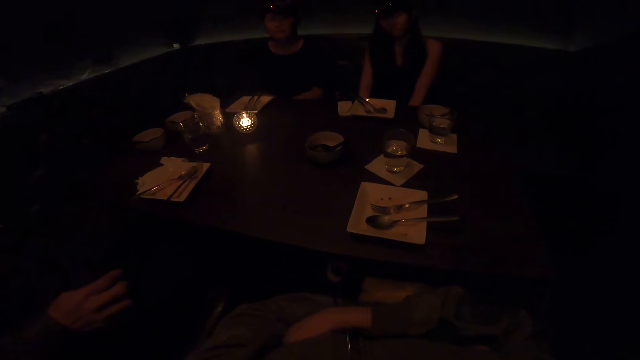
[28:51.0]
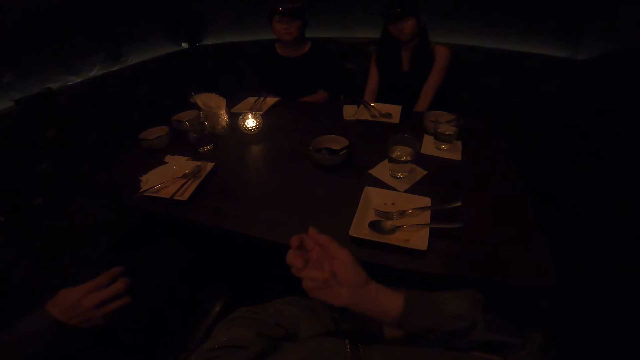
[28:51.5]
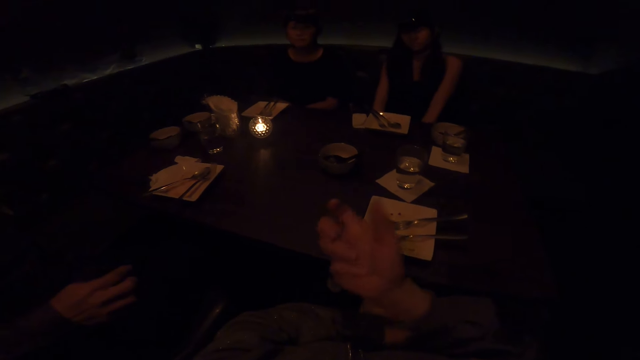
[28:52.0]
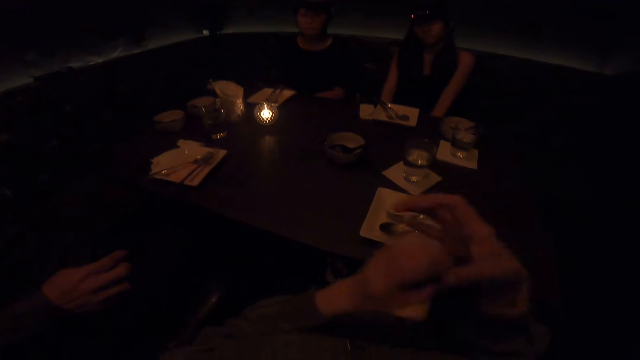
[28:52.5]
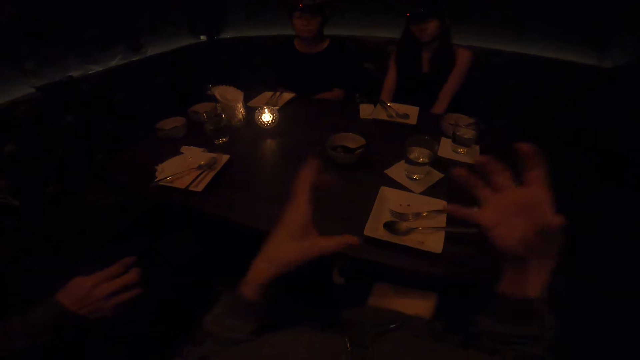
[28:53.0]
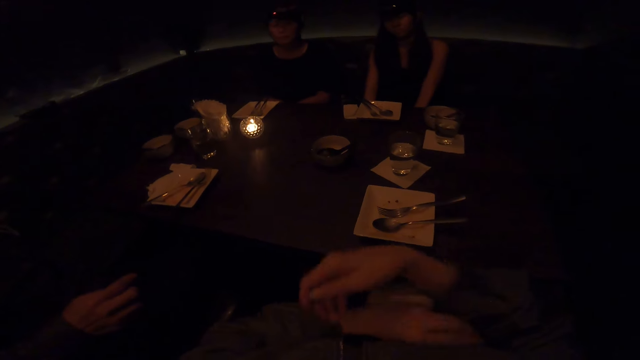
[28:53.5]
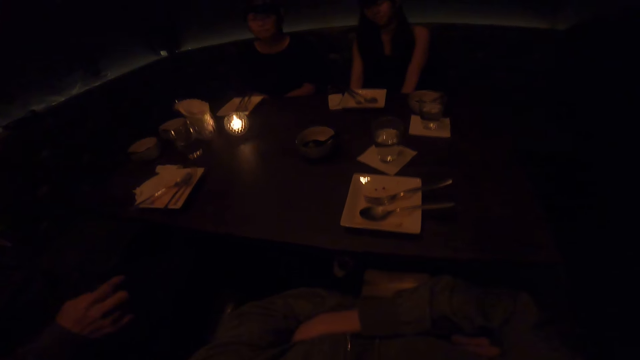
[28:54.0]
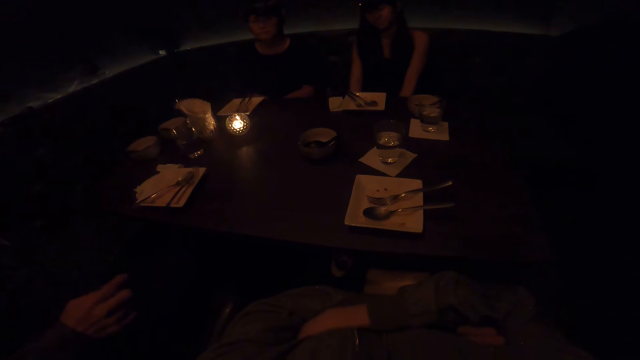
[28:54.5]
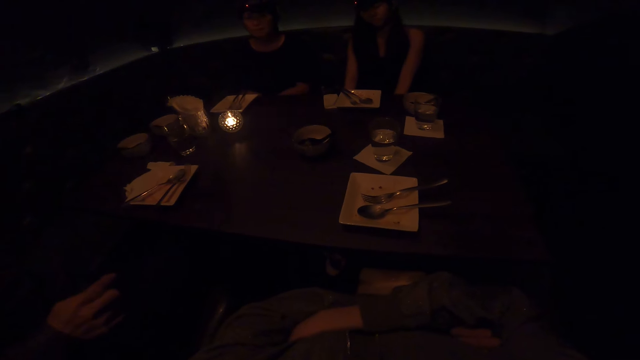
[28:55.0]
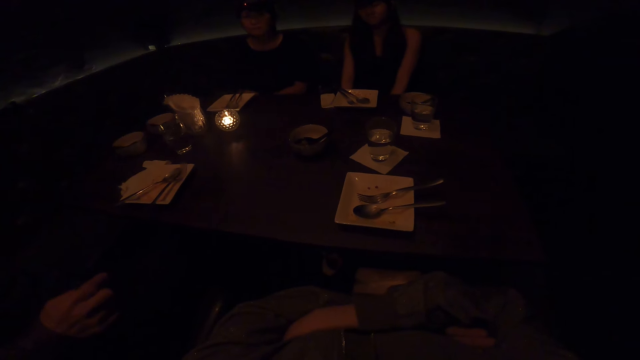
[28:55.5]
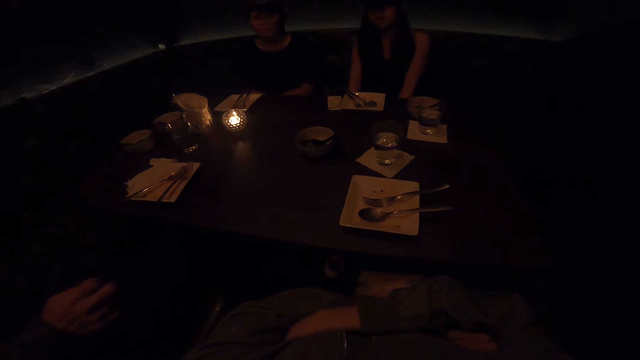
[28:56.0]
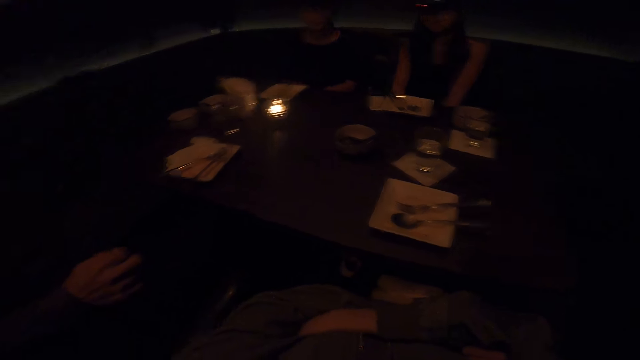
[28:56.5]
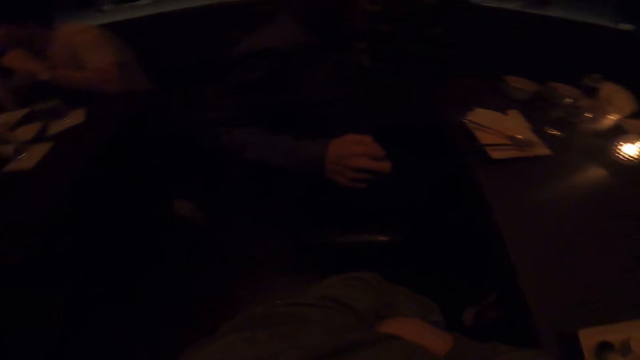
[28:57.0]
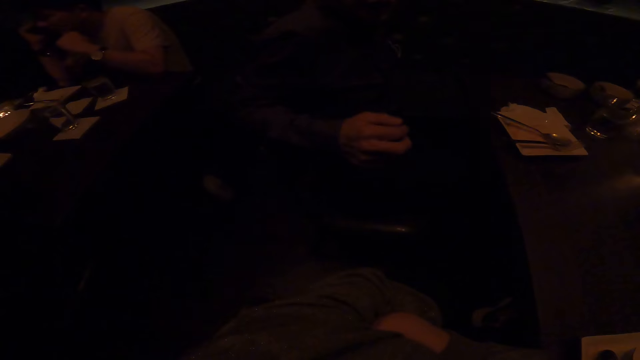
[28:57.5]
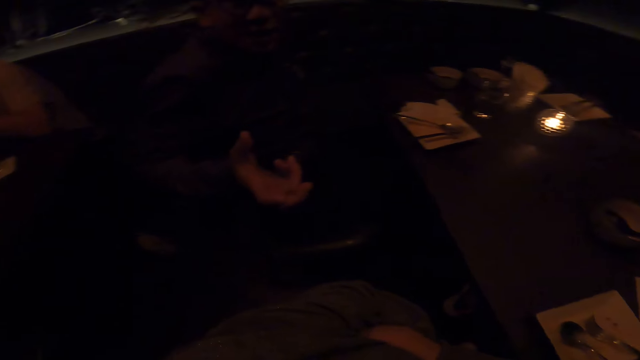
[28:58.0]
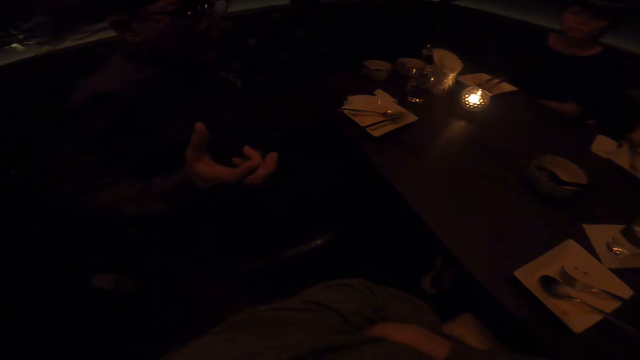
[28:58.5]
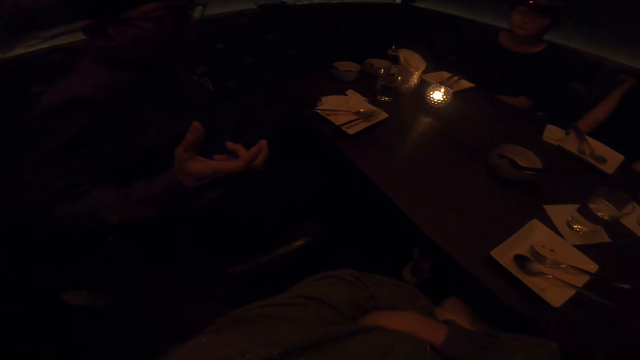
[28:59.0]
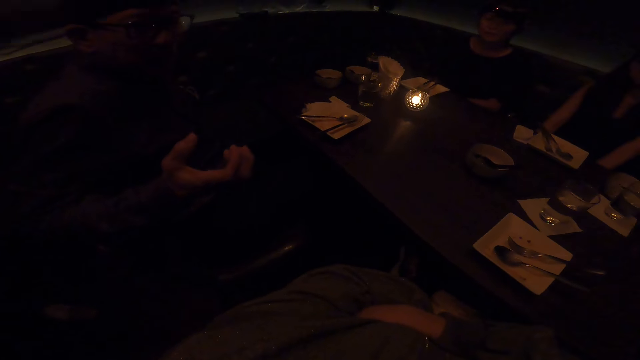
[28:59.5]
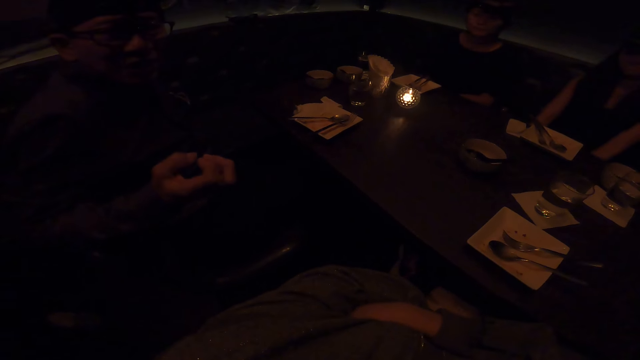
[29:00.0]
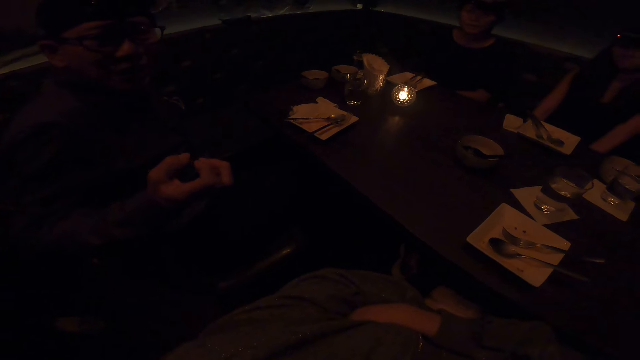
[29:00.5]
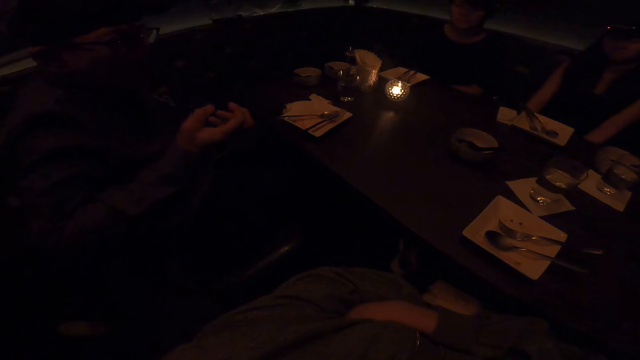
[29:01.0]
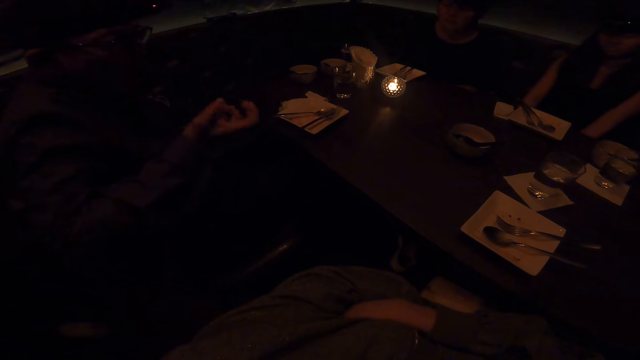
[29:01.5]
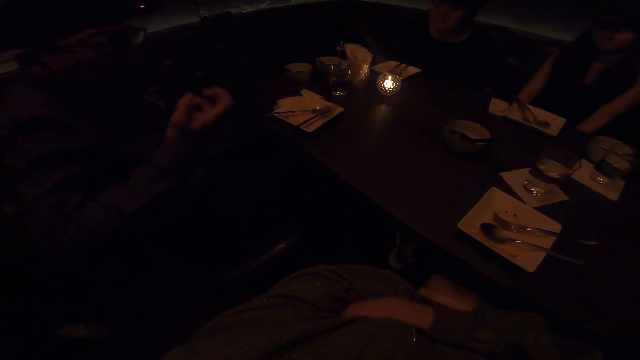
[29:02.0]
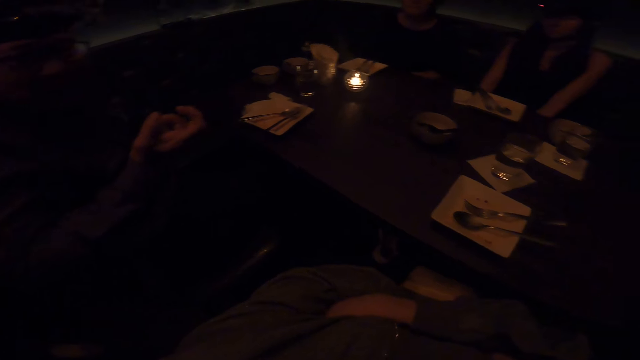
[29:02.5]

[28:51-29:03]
A man interacts with the camera wearer.

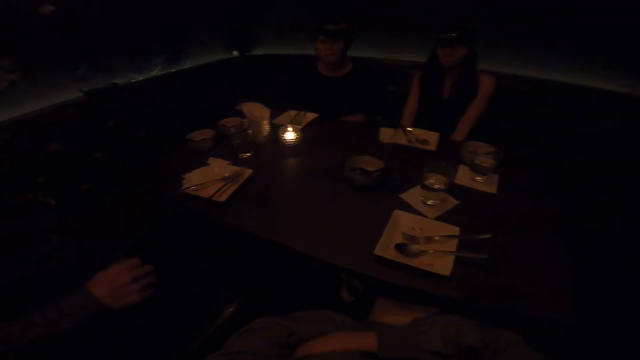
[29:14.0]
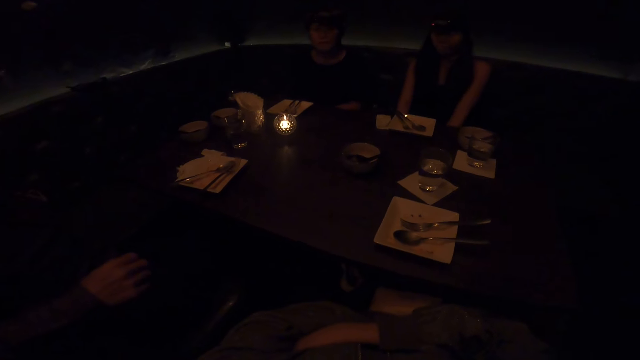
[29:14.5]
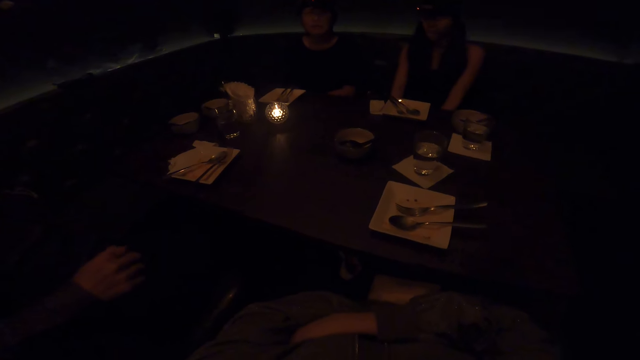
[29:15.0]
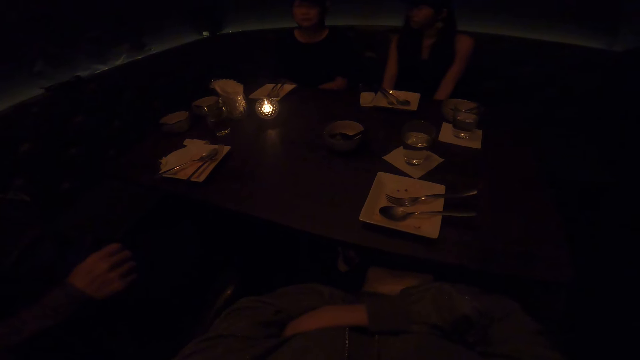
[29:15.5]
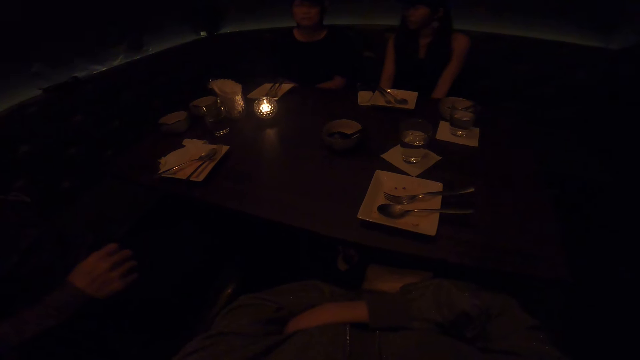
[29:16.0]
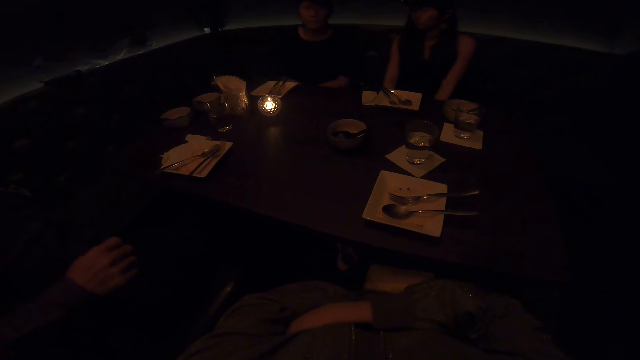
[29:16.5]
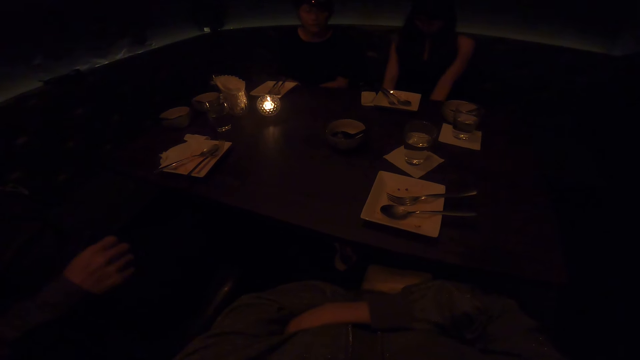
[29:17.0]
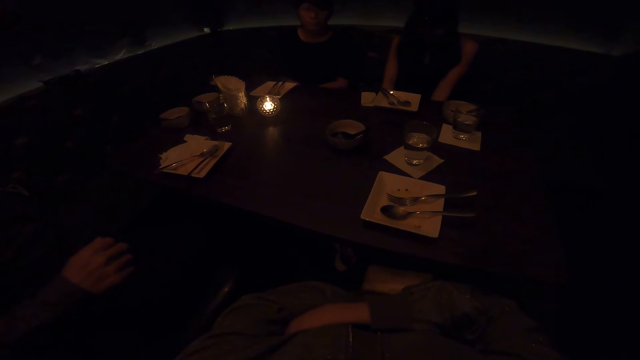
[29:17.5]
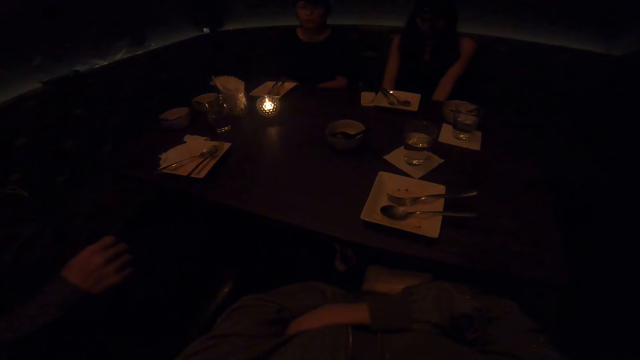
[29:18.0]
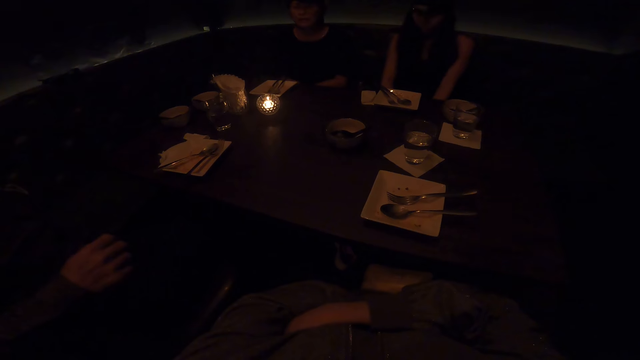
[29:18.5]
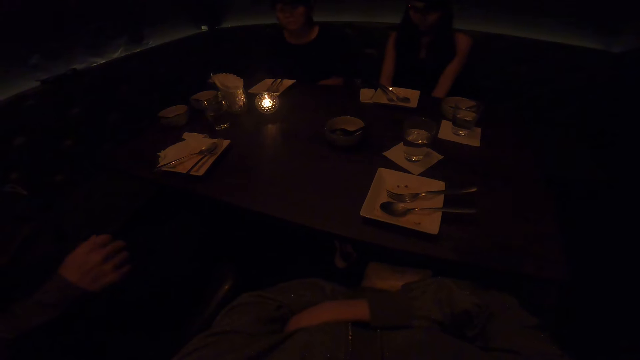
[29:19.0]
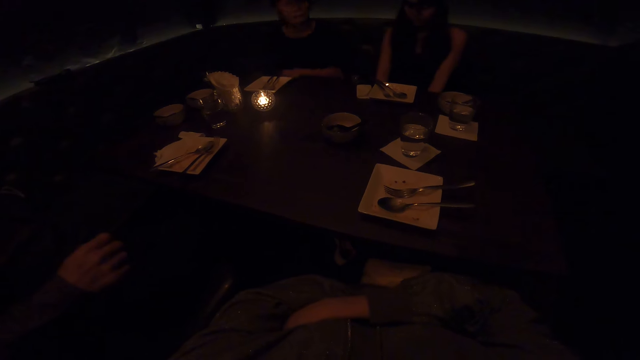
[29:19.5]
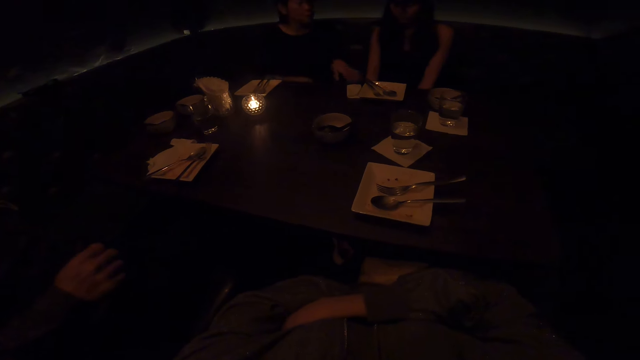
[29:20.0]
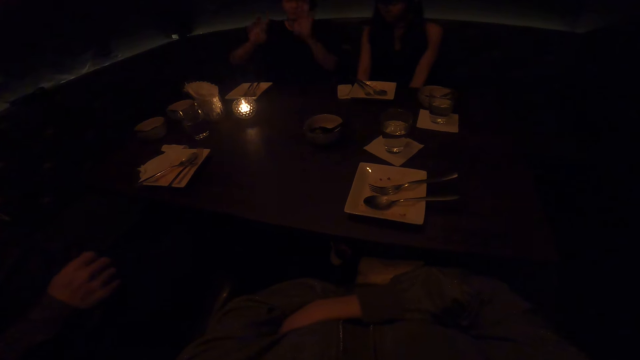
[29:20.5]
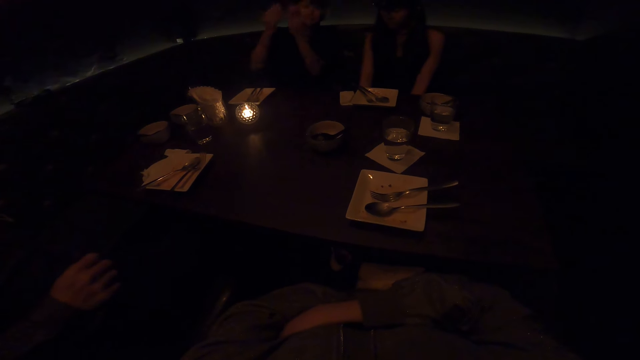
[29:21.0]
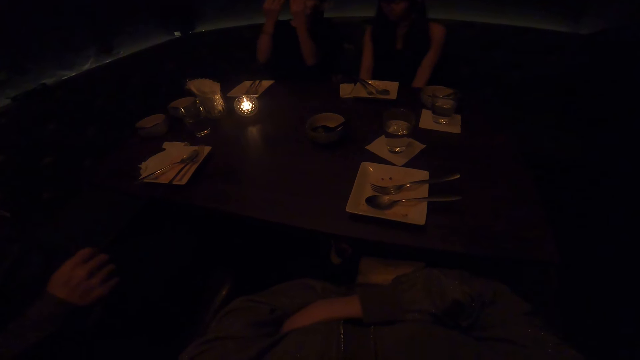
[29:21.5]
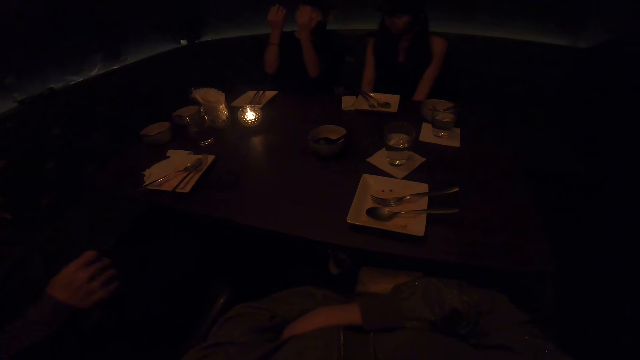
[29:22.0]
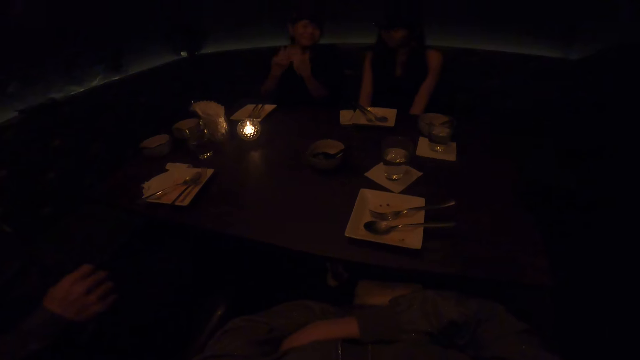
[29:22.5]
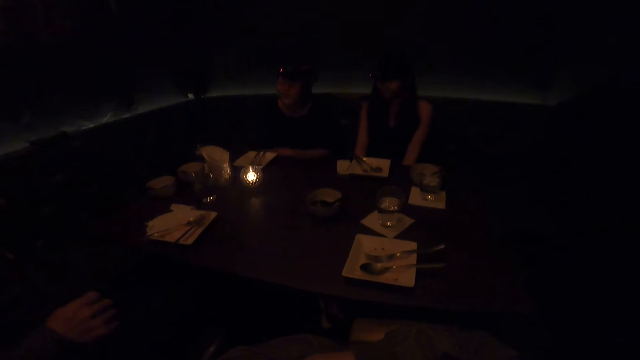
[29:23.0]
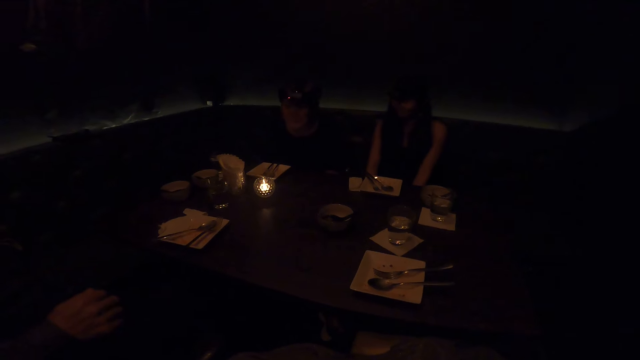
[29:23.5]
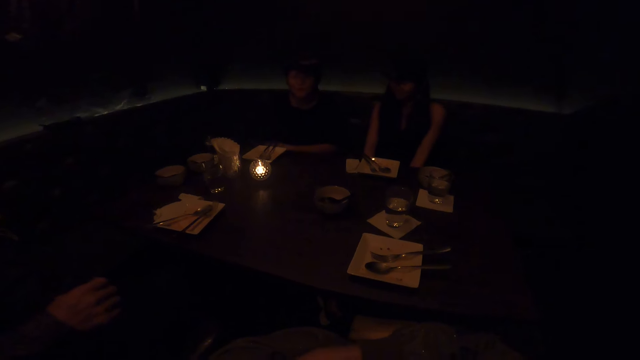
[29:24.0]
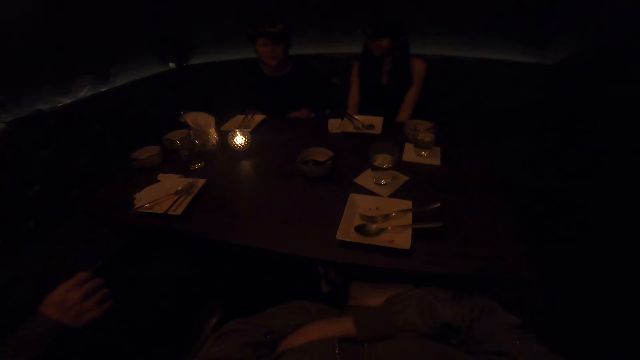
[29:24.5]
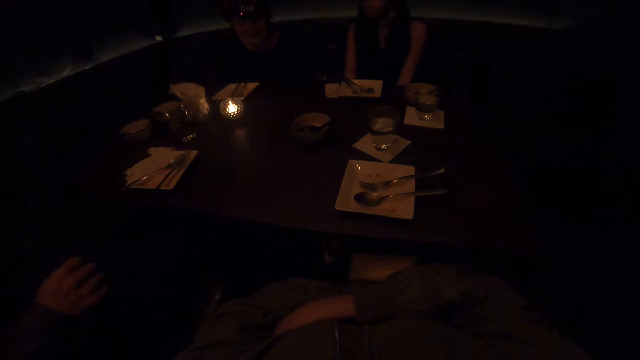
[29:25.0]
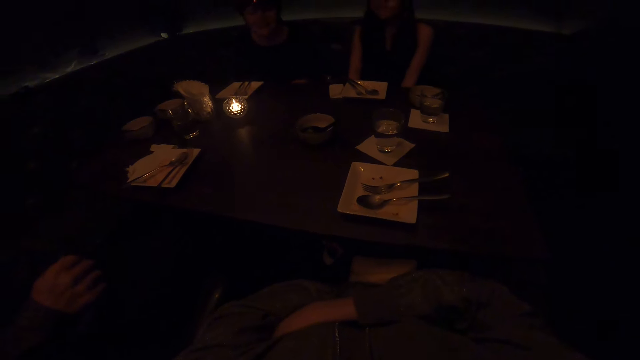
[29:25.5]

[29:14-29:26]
The camera wearer interacts with a lady. The lady interacts with the camera wearer.
